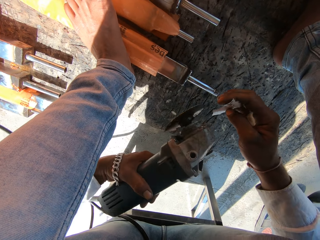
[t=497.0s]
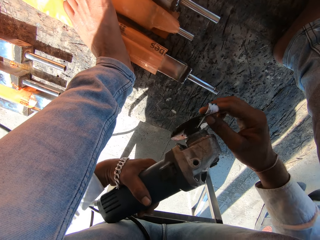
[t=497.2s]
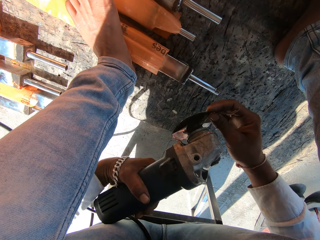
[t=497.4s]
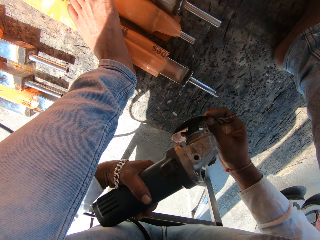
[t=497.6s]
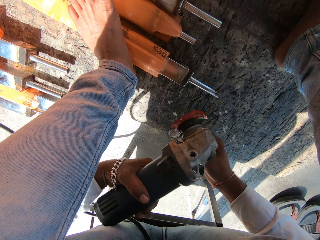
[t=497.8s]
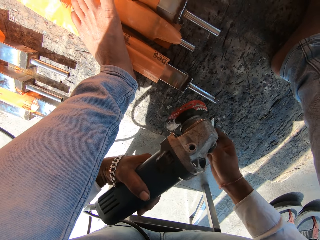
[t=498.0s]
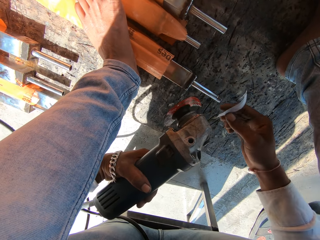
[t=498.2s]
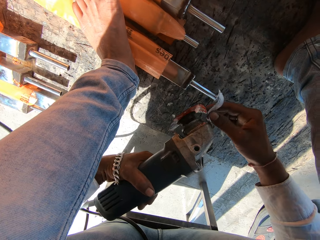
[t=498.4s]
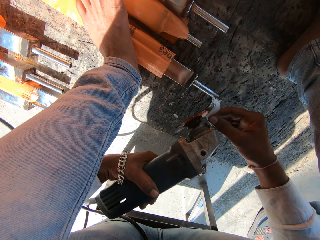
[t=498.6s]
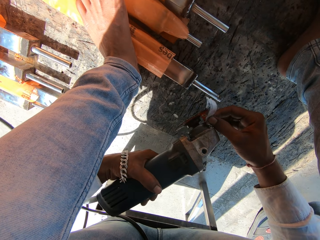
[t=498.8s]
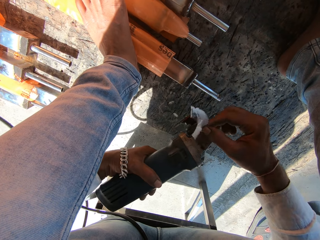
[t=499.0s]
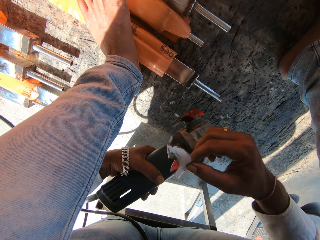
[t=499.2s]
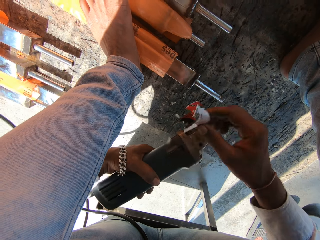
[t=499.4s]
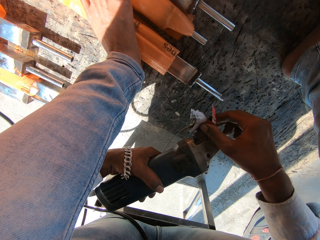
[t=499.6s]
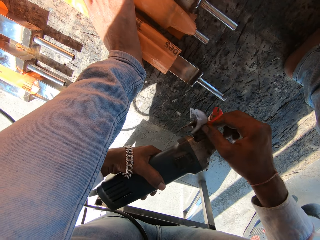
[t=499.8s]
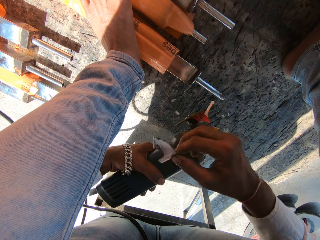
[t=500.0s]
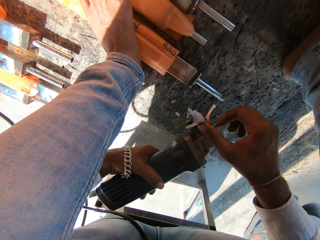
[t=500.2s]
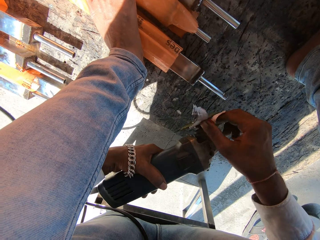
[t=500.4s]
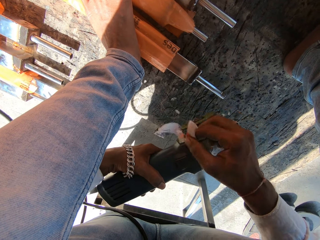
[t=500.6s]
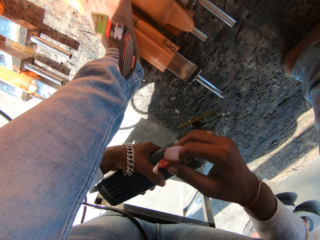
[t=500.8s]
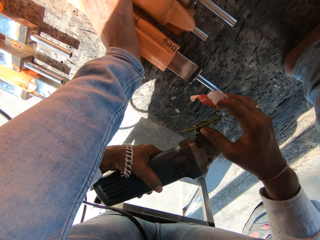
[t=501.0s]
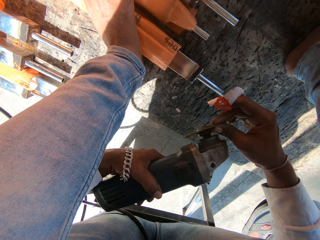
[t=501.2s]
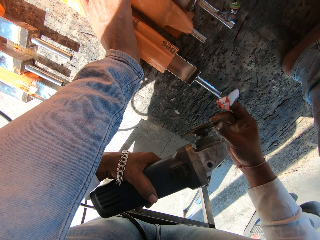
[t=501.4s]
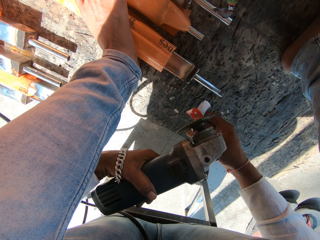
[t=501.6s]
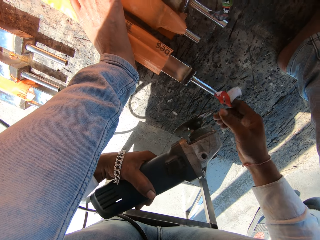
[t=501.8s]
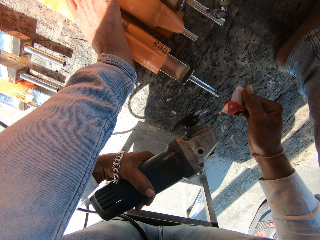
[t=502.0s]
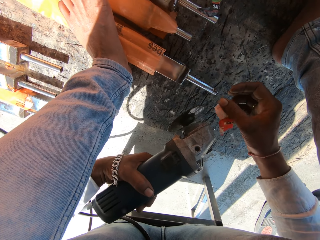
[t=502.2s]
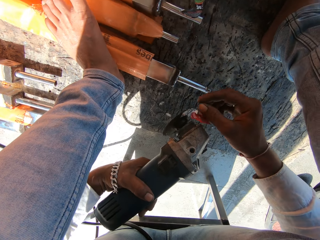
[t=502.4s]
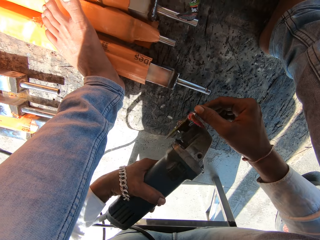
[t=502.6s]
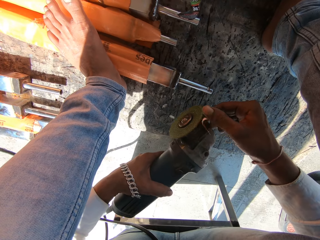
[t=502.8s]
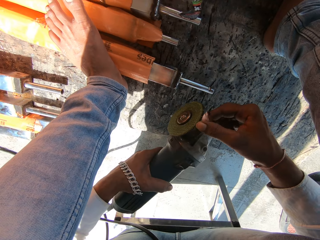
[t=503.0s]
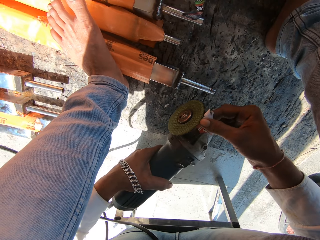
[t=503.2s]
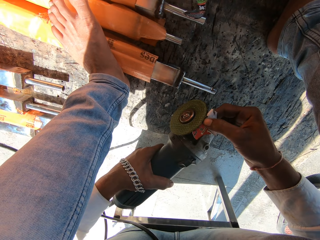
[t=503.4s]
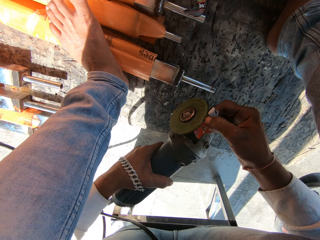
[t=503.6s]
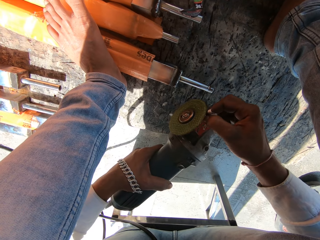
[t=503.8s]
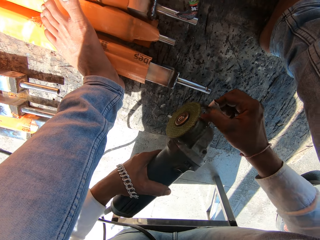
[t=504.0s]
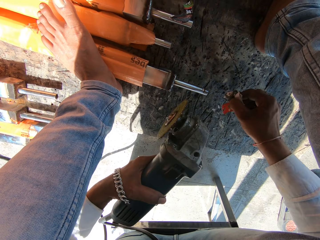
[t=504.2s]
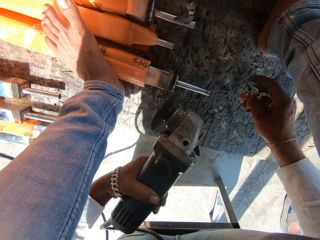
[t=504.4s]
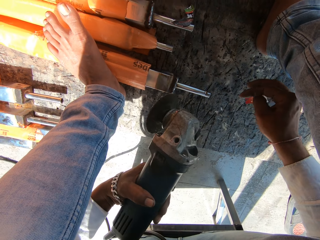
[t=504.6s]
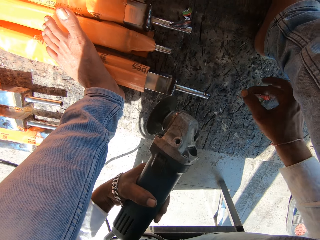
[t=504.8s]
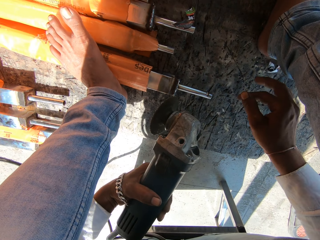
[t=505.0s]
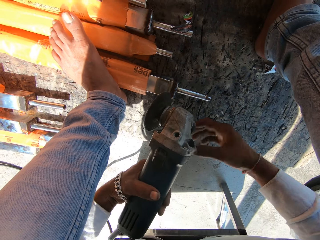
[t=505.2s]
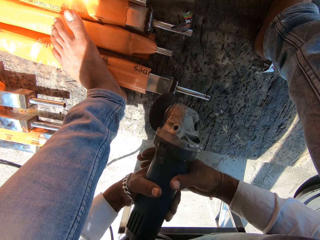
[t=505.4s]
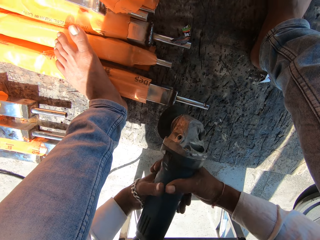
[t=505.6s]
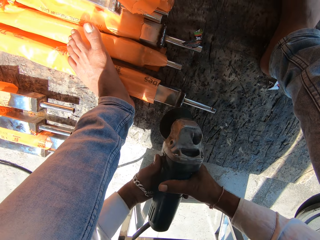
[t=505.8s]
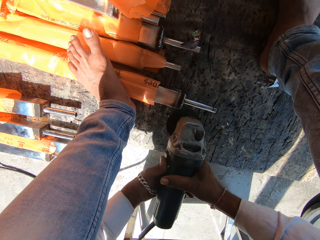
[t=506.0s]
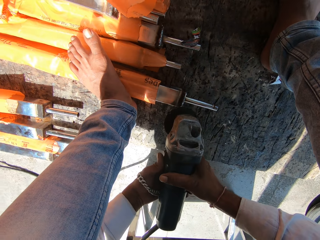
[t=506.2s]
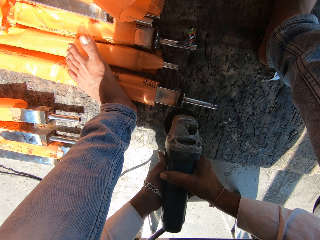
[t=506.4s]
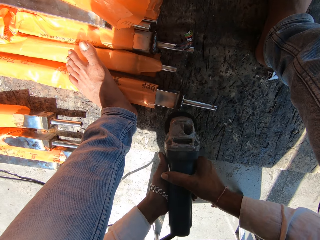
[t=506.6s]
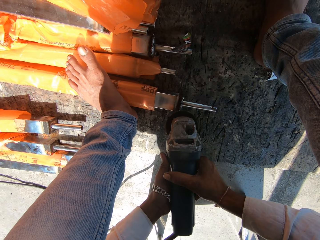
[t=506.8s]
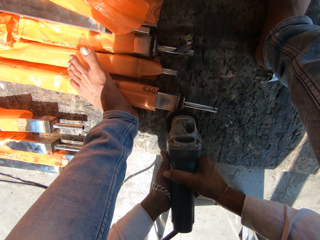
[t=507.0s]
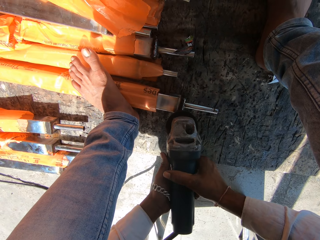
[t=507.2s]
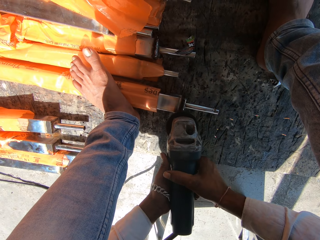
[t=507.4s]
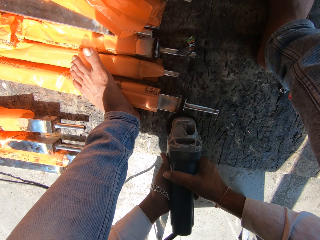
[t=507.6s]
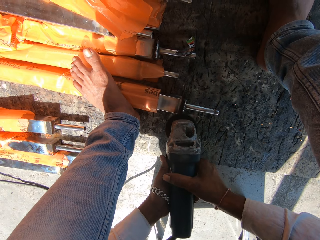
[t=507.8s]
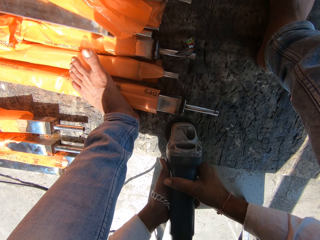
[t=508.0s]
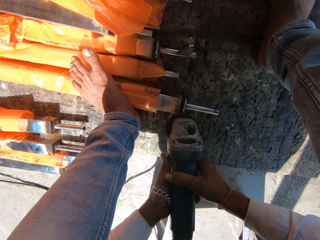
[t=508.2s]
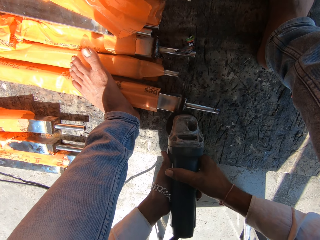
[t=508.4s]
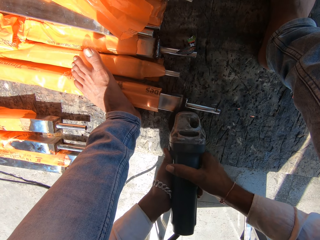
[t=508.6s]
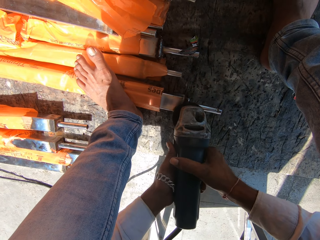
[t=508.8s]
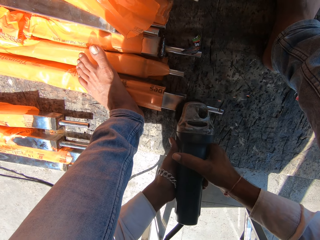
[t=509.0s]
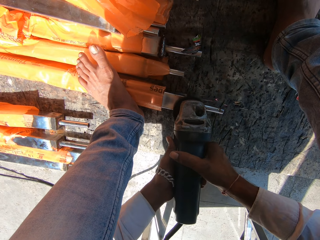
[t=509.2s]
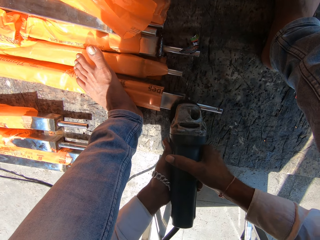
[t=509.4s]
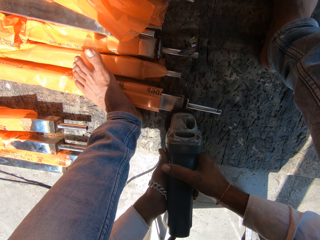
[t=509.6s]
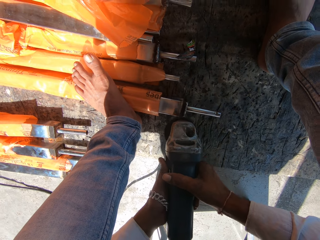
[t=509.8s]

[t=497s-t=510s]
The camera wearer rotates the blade of the angle grinder with his right hand. He peels the label off the blade of the angle grinder with his right hand. He rotates the blade of the angle grinder with his right hand. He peels the label off the blade of the angle grinder with his right hand. He drops the label in his right hand on the ground. He holds the angle grinder with both hands. He operates the angle grinder with his left hand. He welds. He polishes the metal tube on the floor with the angle grinder in both hands.

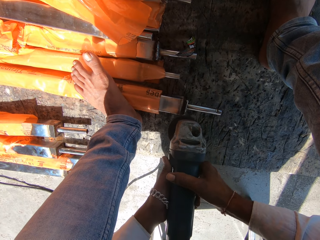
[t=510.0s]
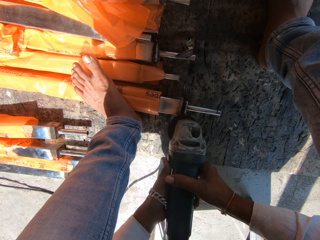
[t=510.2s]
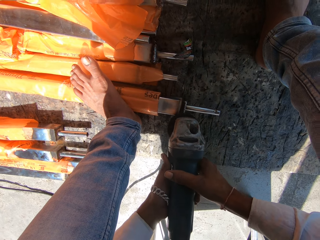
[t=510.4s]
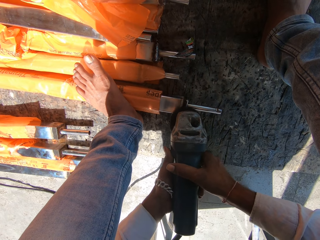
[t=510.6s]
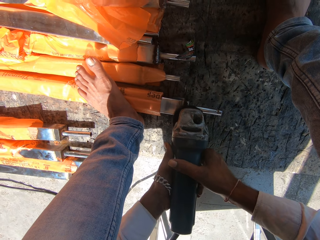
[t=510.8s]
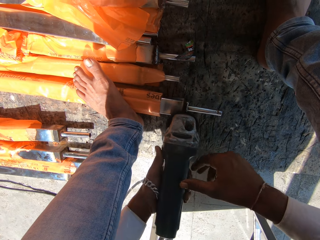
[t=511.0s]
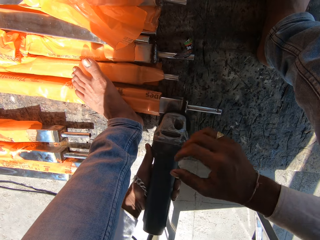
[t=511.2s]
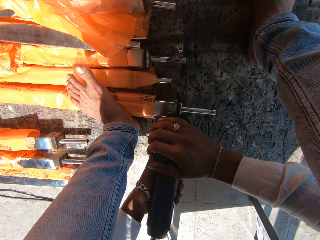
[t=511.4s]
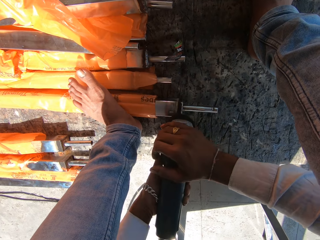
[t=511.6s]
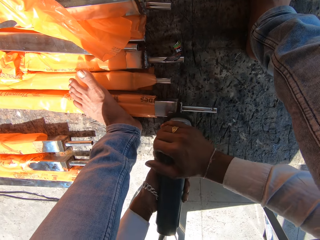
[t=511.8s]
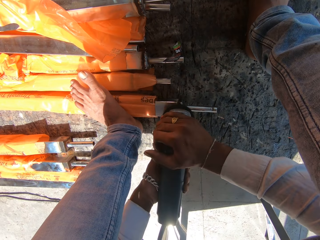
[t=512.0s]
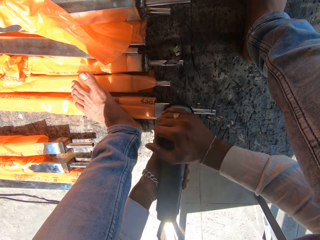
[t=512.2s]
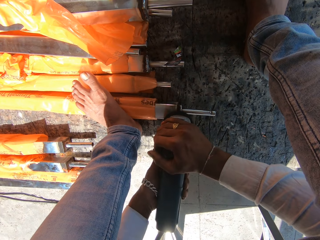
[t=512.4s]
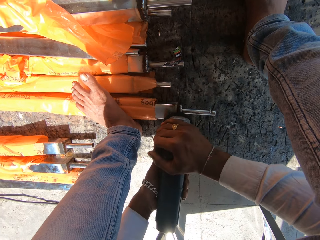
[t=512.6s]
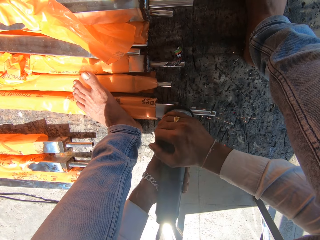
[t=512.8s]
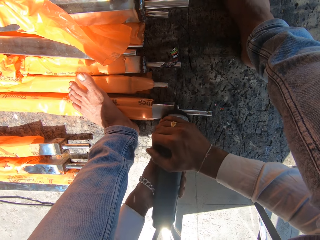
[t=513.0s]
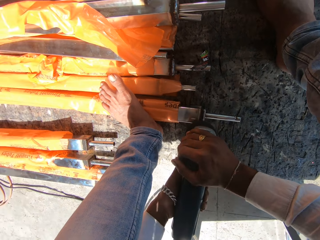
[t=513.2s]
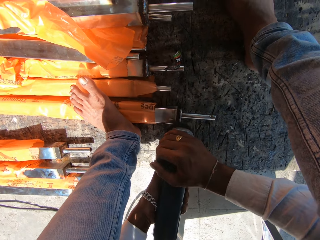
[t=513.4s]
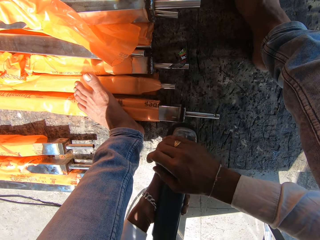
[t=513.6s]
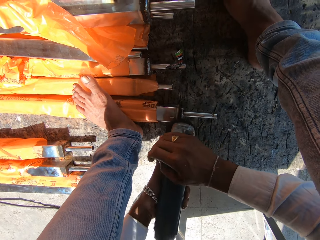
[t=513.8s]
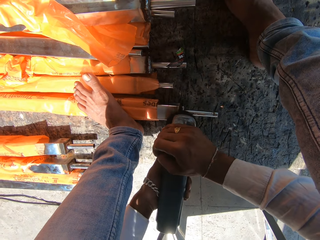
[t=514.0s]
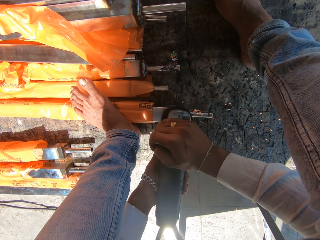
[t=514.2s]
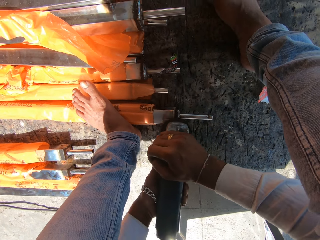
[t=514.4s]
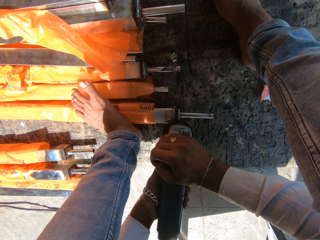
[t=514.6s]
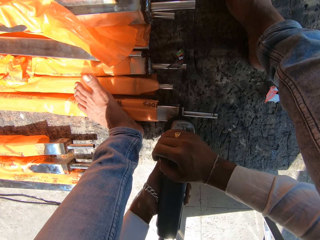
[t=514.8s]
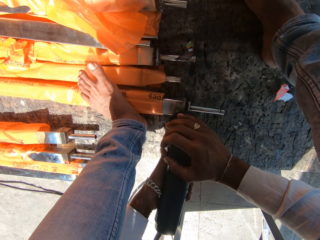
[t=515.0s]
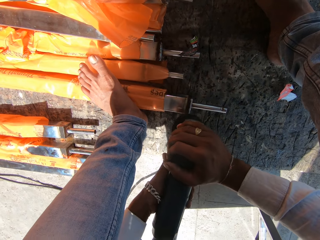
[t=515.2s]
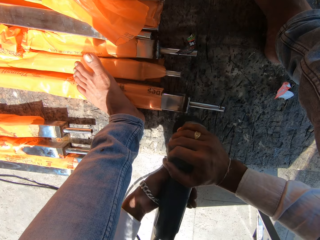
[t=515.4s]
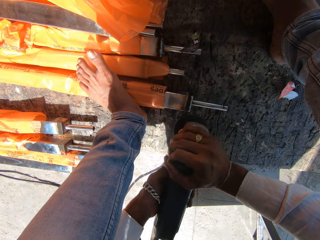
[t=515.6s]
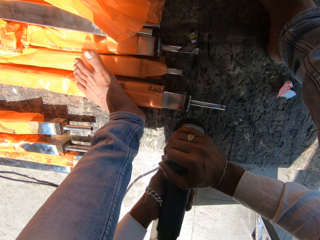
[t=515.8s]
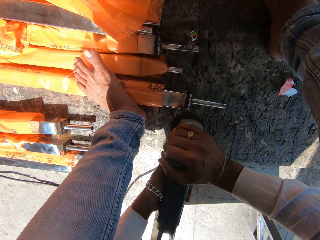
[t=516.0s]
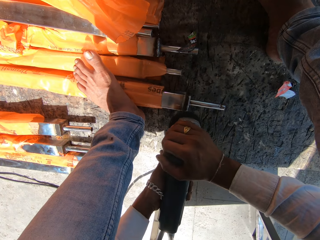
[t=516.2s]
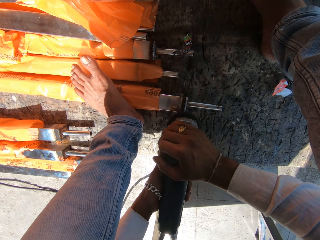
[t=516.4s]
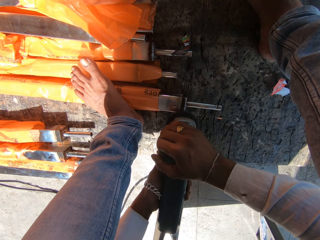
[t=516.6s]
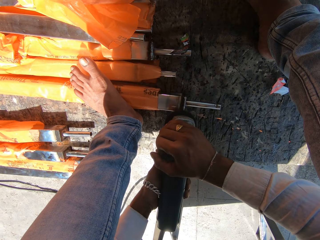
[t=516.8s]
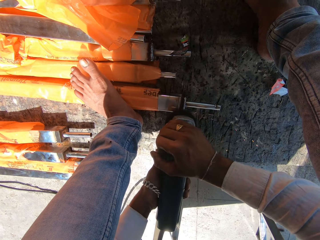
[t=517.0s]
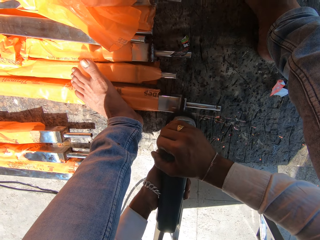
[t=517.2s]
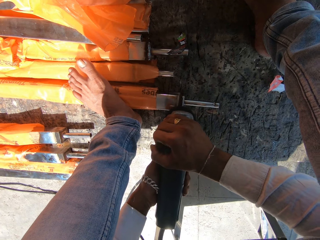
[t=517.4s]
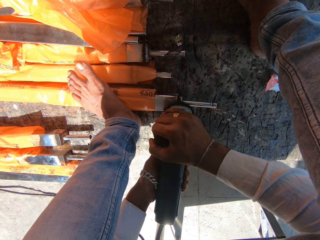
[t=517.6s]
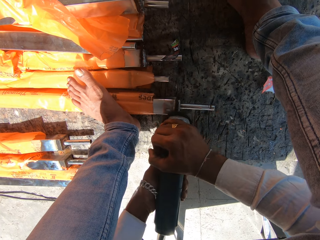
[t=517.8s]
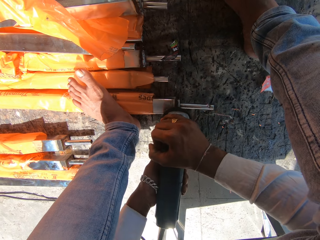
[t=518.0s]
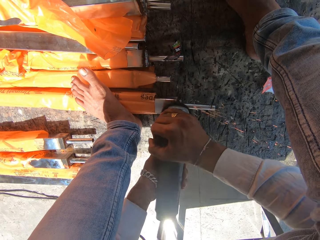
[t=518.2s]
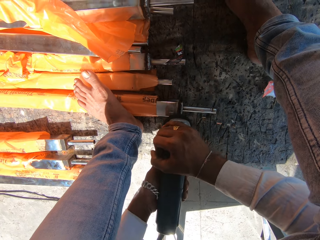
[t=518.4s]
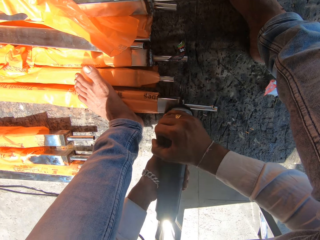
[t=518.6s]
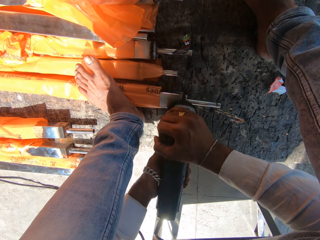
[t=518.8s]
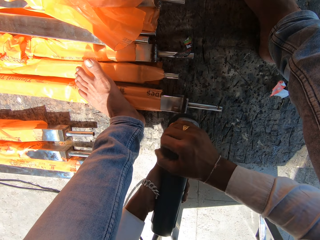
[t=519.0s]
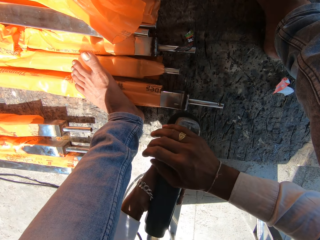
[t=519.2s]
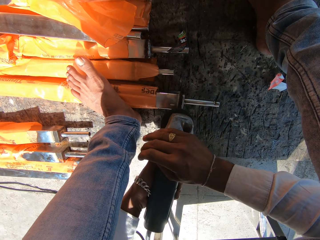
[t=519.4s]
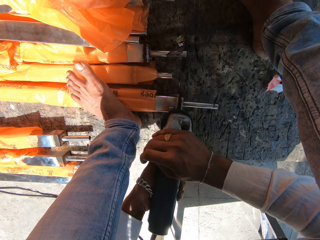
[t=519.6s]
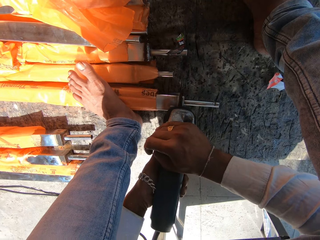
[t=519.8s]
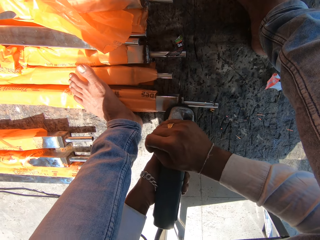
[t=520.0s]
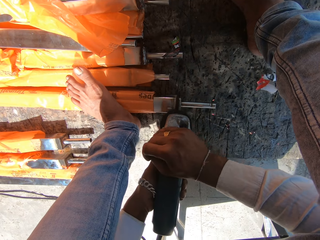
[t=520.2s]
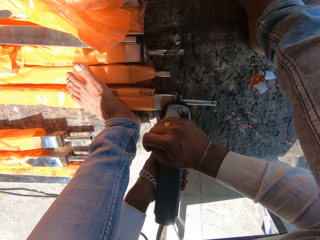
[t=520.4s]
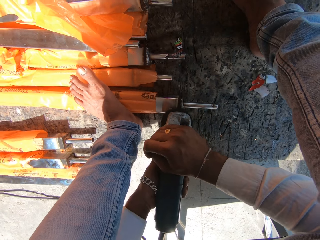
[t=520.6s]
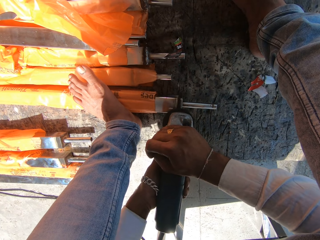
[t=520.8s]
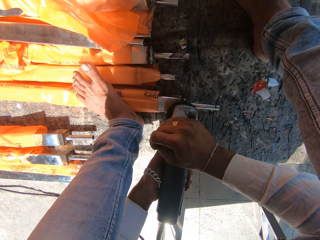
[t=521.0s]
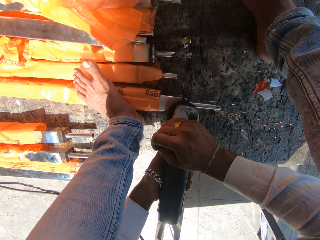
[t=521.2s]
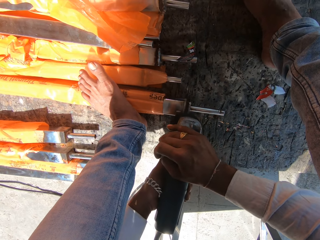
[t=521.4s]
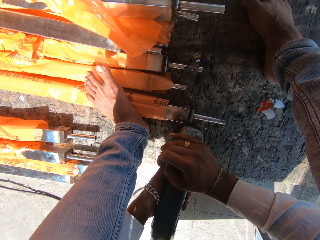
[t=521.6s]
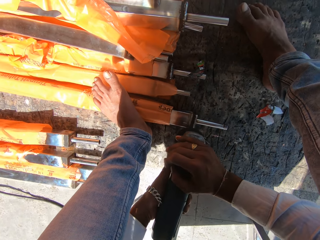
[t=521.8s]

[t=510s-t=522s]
The camera wearer adjusts his right hand on the angle grinder.
